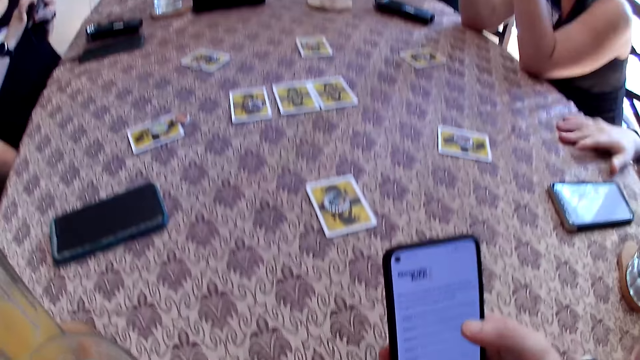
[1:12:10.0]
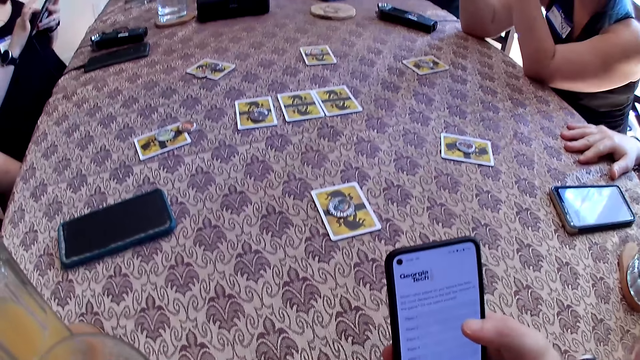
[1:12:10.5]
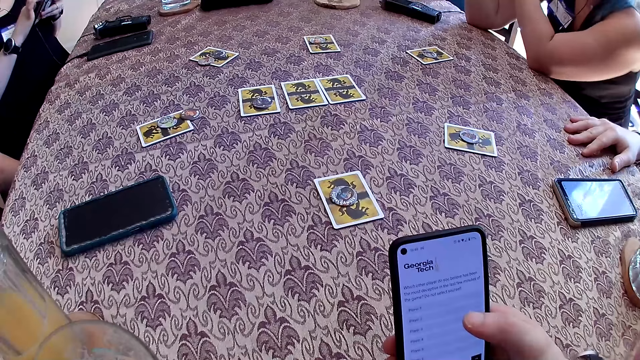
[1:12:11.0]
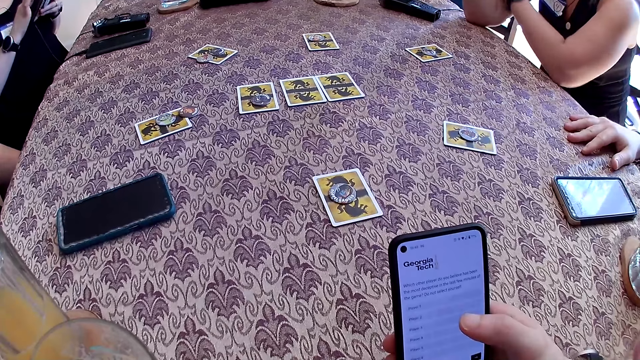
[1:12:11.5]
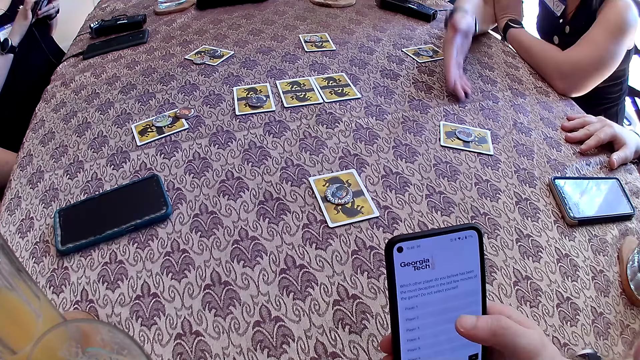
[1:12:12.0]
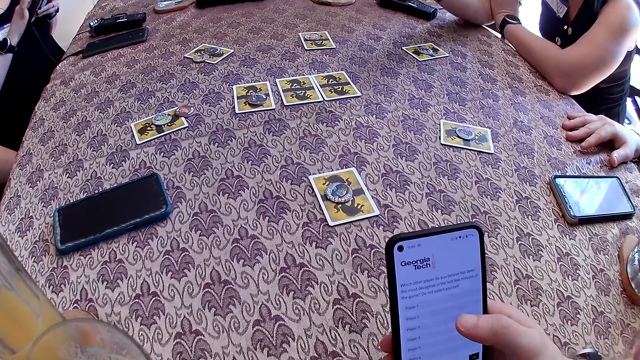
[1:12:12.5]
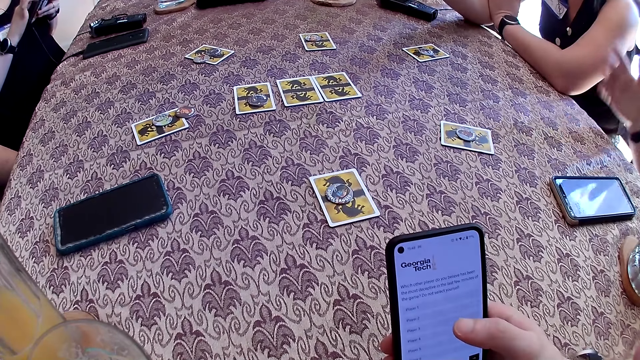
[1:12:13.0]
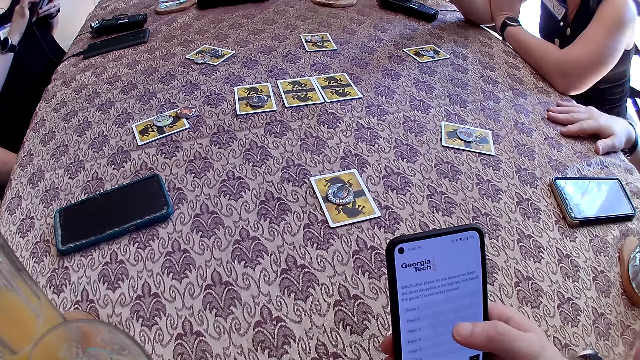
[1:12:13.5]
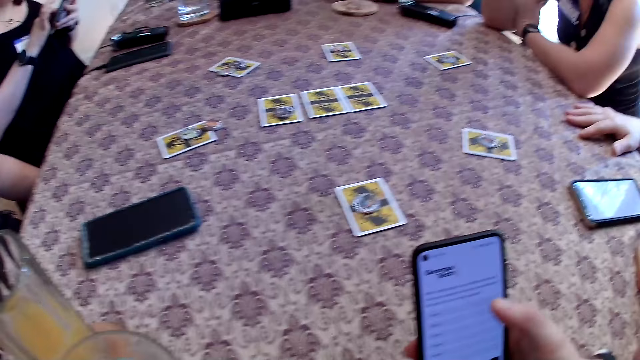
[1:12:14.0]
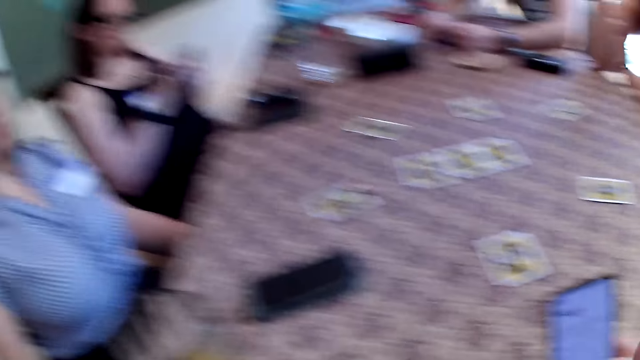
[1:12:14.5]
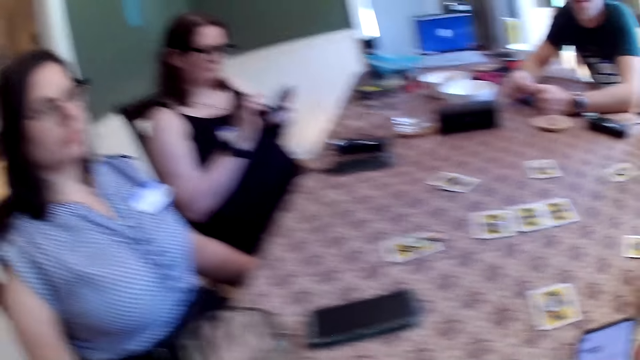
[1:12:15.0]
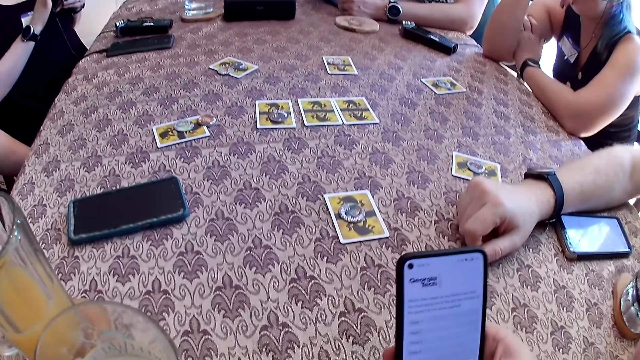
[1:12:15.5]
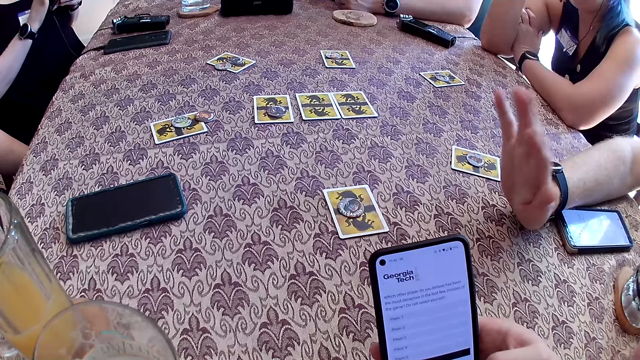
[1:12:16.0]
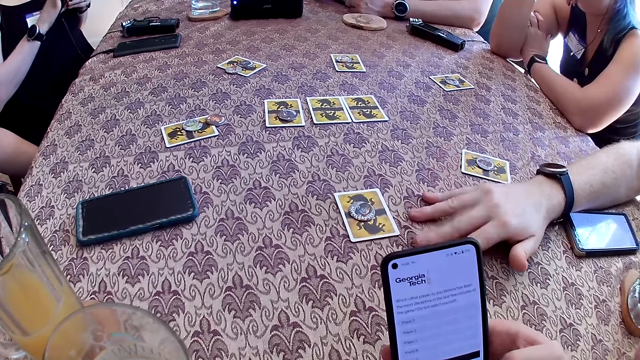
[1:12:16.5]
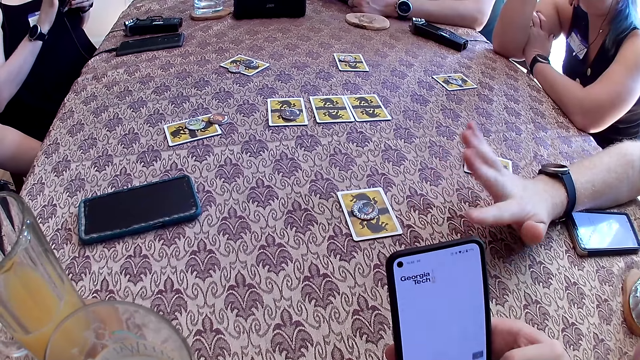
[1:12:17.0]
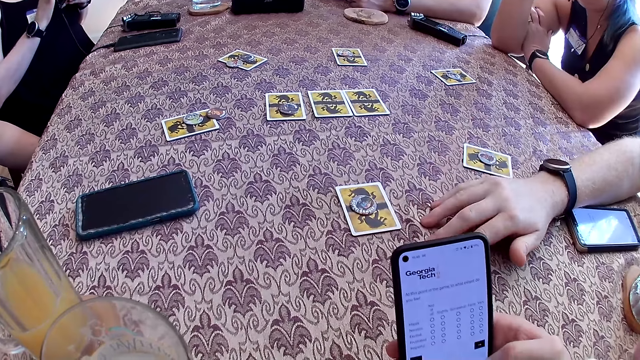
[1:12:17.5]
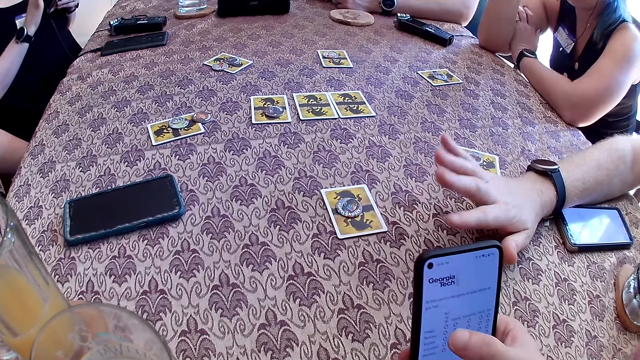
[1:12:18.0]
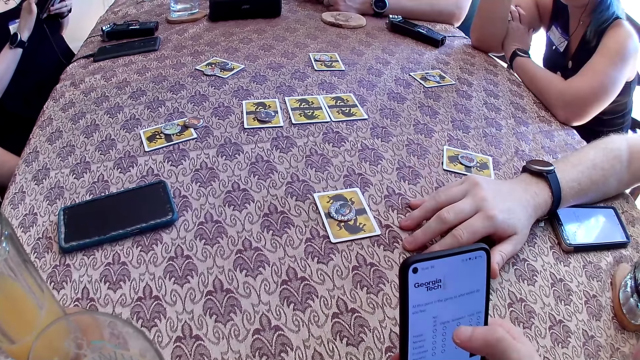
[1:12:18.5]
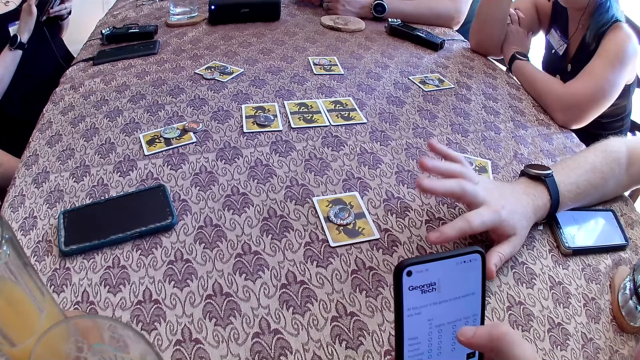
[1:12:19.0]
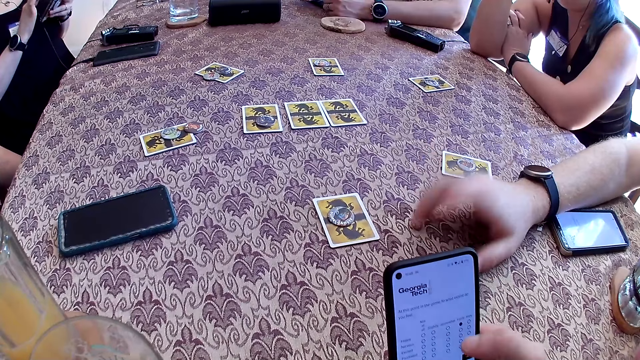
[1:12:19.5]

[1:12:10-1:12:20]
The man places his right hand on the table. The man removes his right hand from the table. The man hits the table with his right hand. Another man taps the table with his right hand.

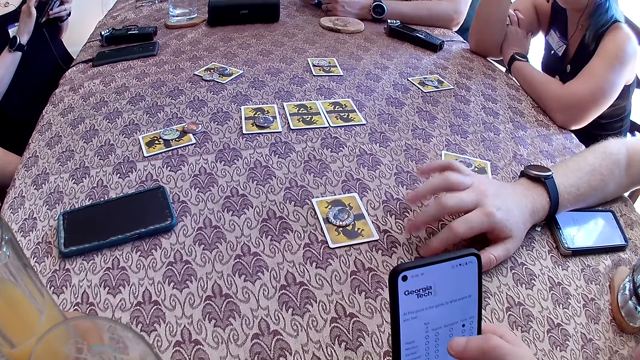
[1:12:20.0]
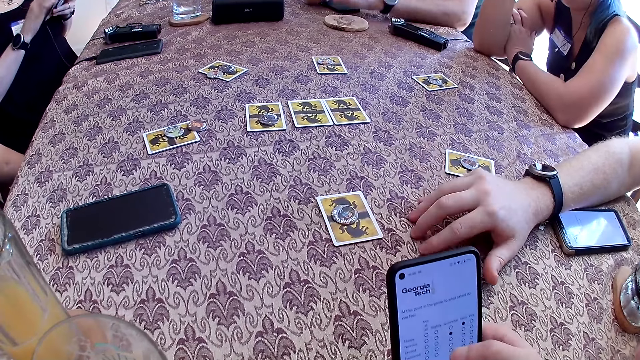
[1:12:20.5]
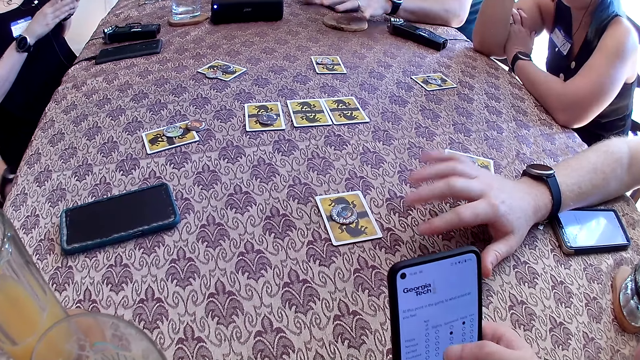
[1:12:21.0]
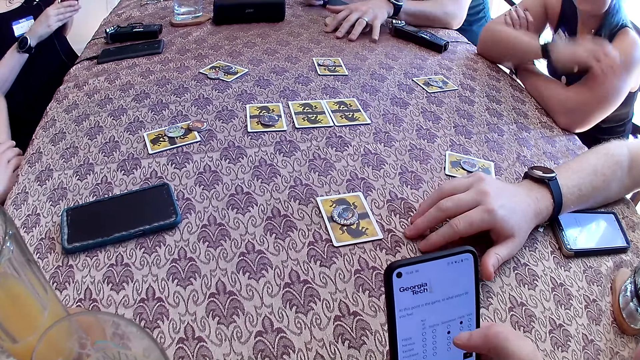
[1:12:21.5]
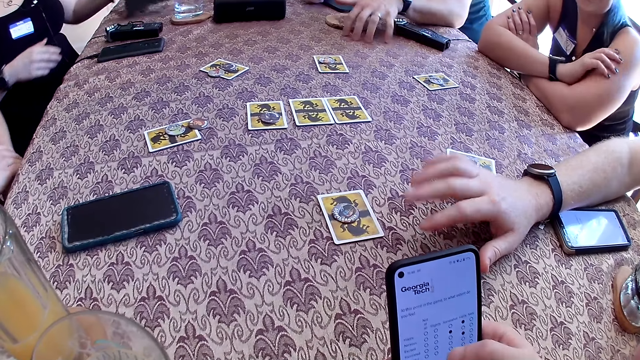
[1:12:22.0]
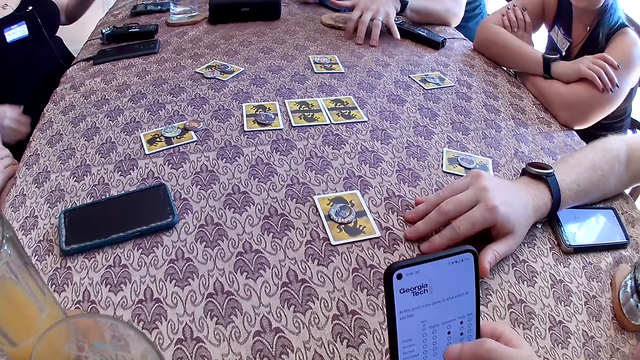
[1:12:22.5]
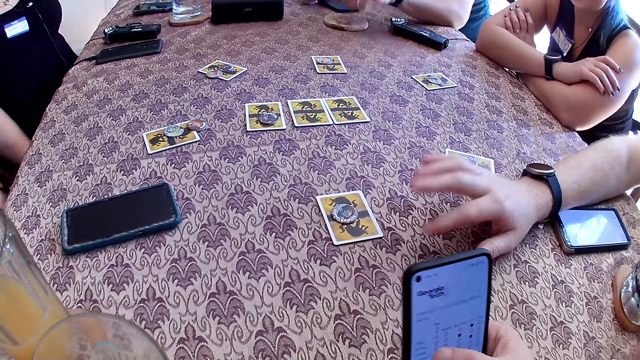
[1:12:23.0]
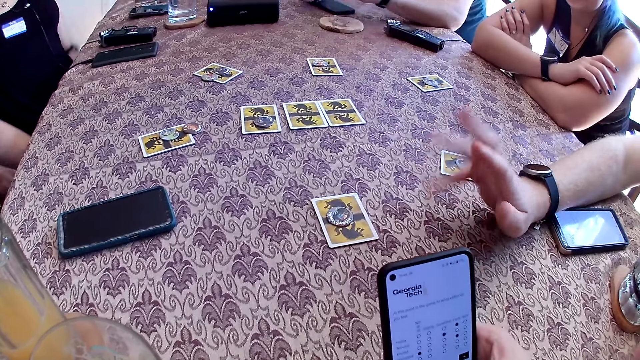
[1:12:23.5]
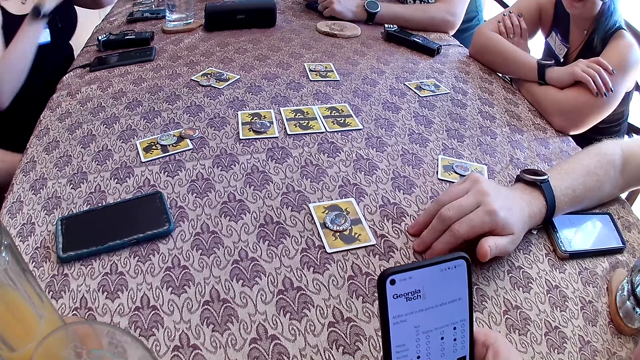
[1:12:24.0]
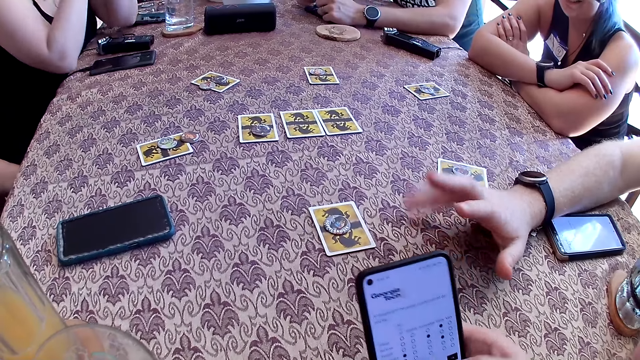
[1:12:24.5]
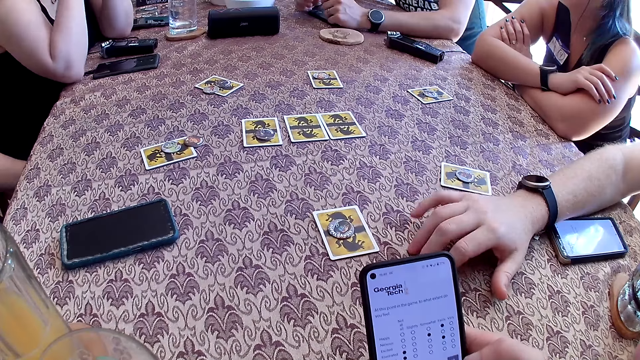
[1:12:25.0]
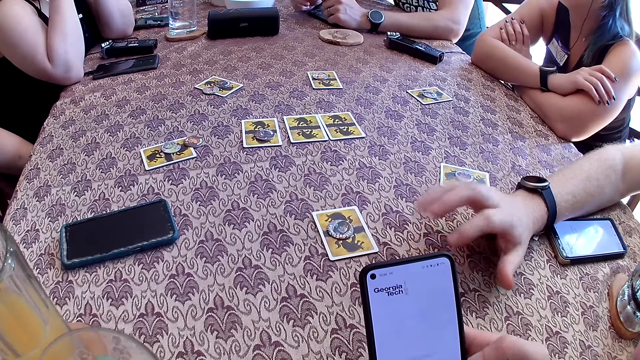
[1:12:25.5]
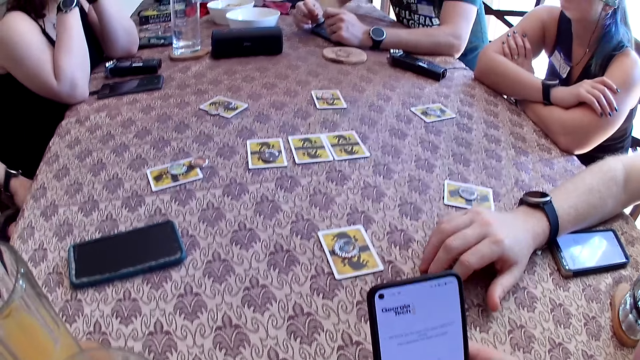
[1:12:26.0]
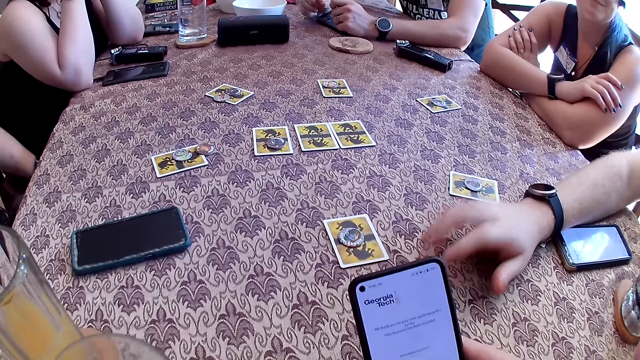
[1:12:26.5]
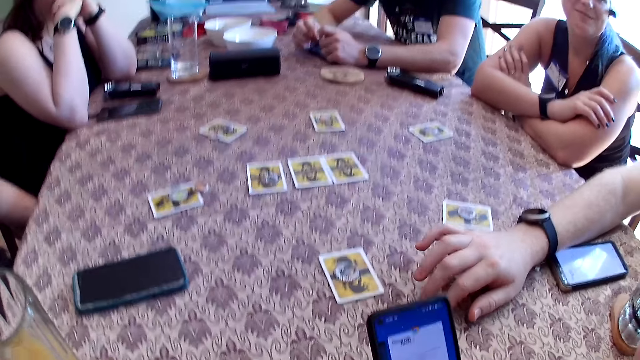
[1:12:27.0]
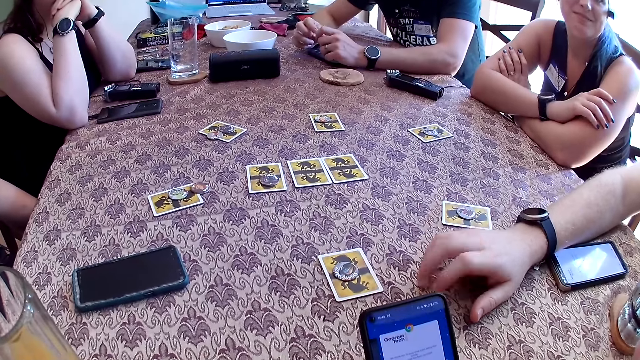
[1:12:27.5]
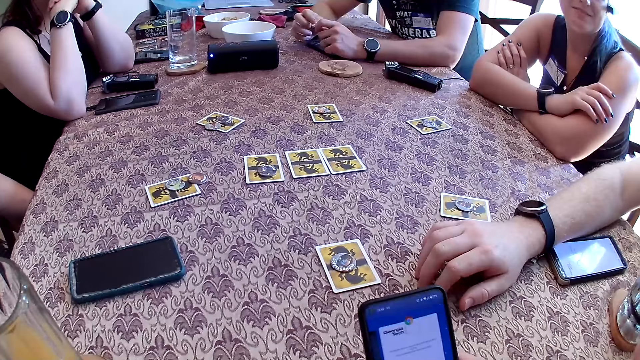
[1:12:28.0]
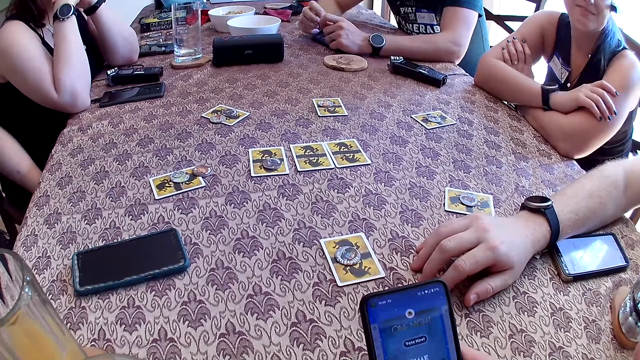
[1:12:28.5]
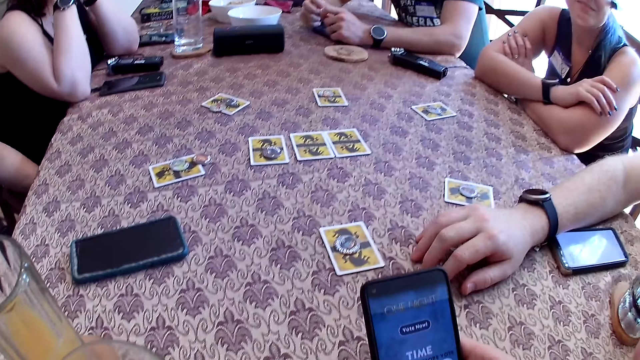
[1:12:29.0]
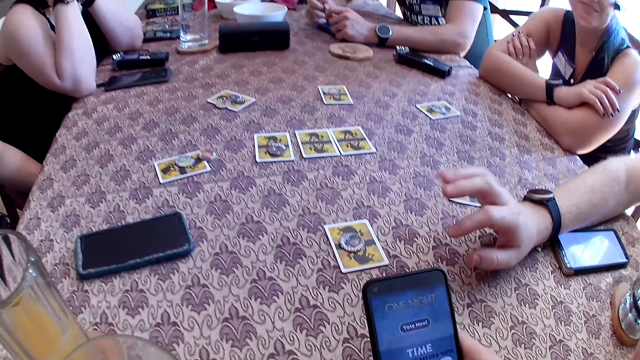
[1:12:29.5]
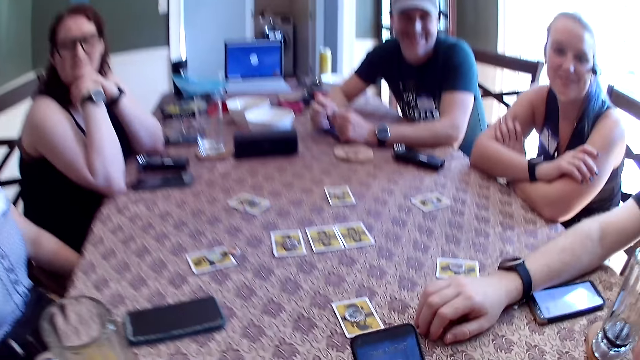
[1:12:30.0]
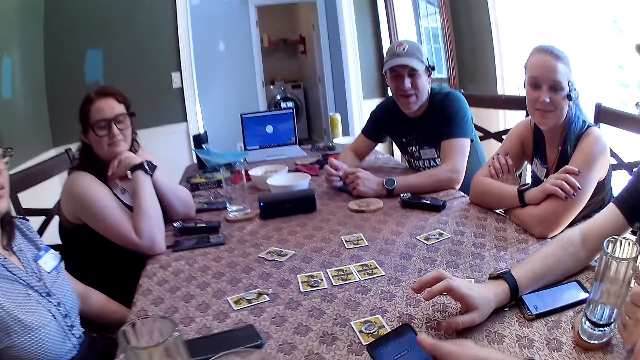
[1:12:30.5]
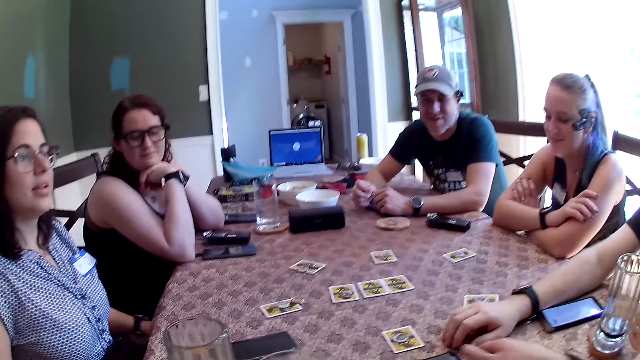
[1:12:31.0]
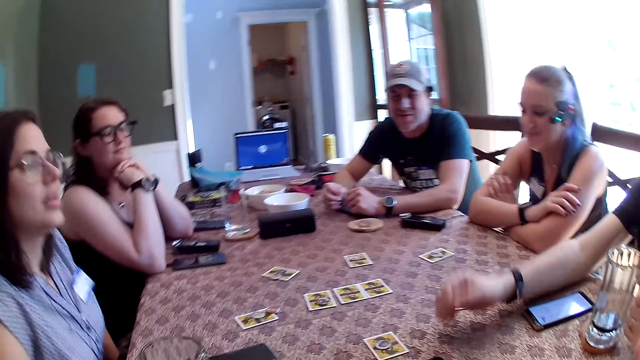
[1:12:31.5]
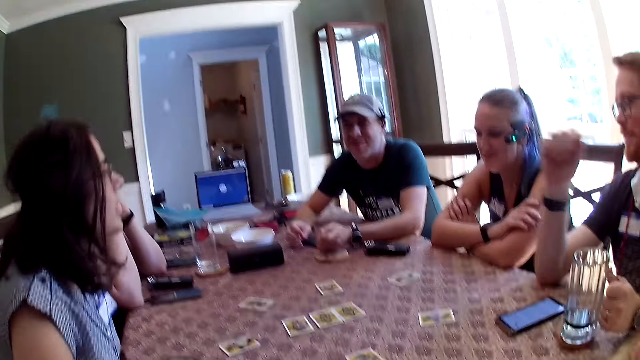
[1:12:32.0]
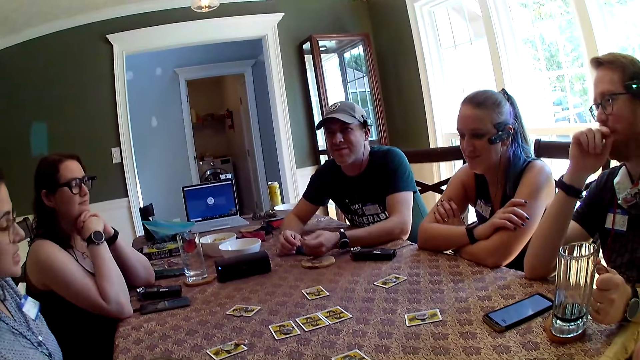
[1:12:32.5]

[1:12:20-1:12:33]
A woman drops a phone in her left hand on the table.
